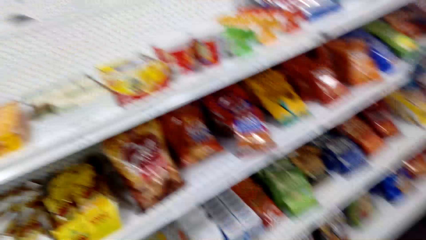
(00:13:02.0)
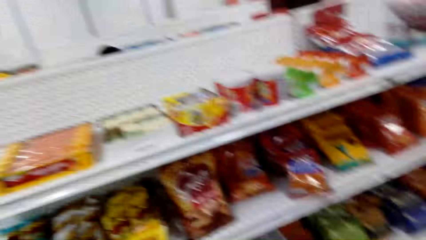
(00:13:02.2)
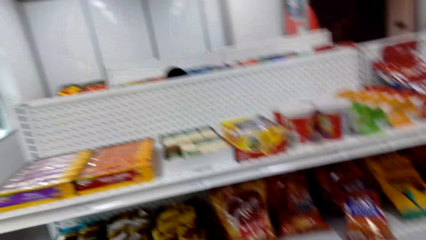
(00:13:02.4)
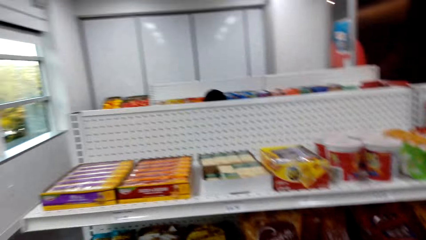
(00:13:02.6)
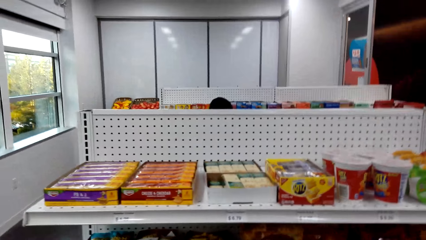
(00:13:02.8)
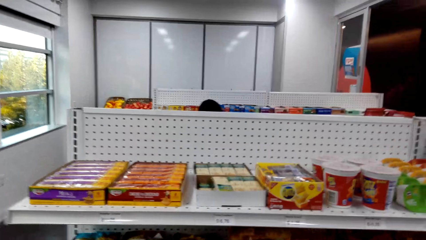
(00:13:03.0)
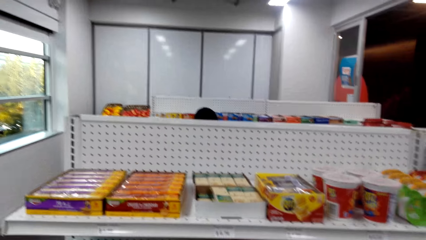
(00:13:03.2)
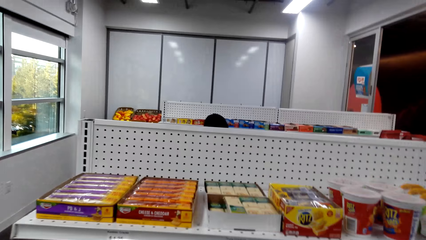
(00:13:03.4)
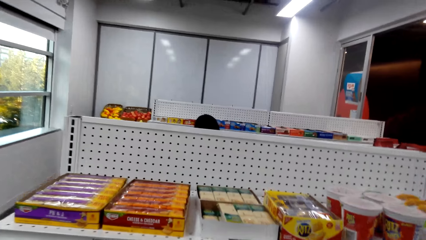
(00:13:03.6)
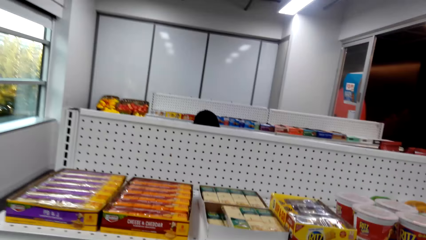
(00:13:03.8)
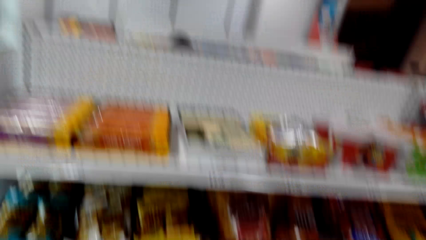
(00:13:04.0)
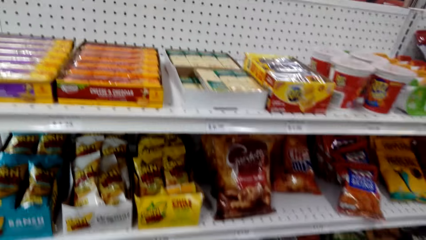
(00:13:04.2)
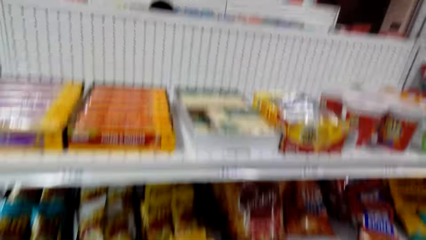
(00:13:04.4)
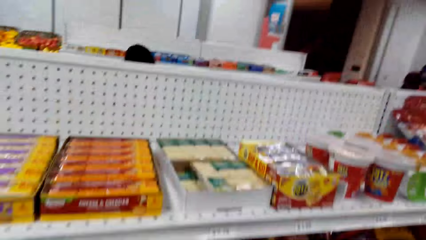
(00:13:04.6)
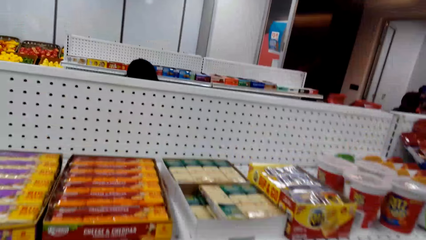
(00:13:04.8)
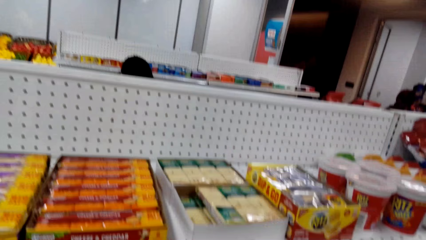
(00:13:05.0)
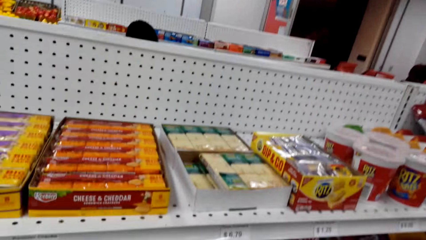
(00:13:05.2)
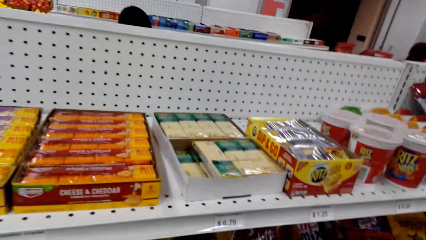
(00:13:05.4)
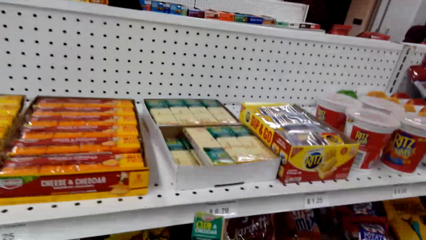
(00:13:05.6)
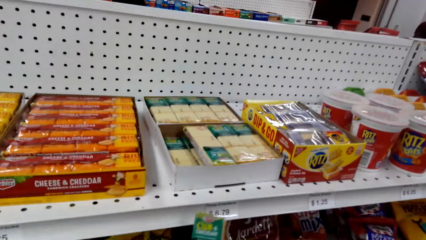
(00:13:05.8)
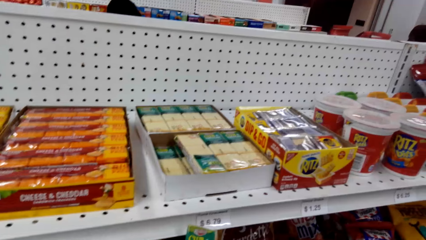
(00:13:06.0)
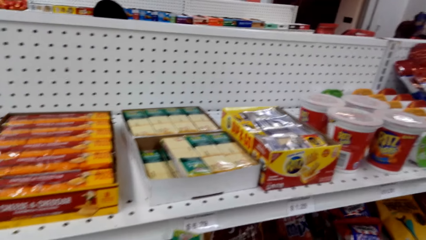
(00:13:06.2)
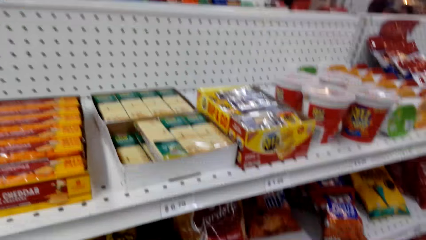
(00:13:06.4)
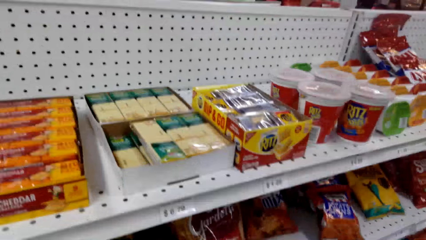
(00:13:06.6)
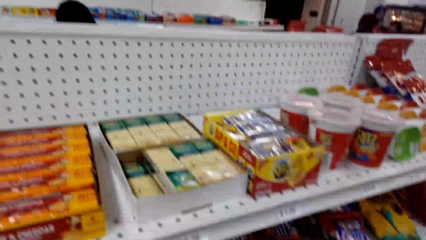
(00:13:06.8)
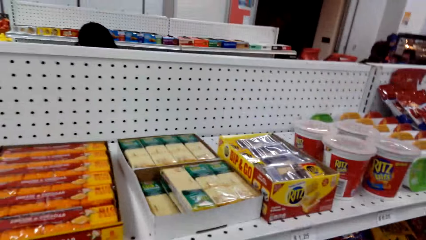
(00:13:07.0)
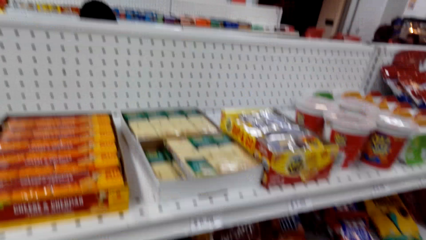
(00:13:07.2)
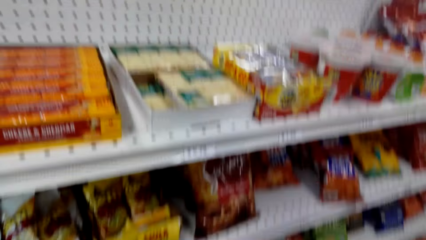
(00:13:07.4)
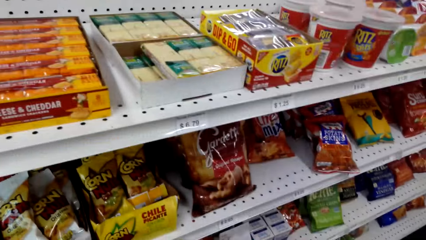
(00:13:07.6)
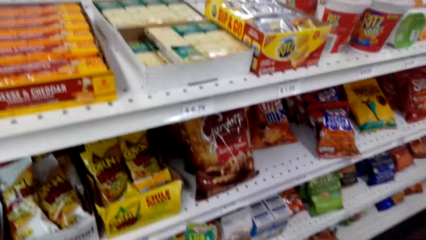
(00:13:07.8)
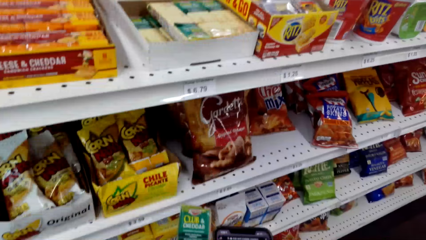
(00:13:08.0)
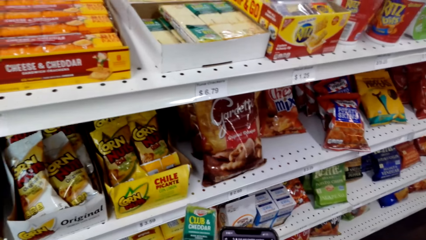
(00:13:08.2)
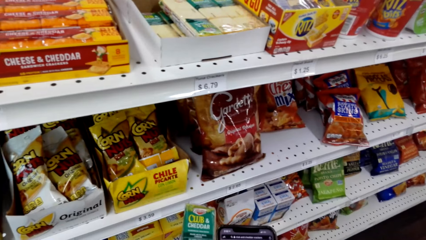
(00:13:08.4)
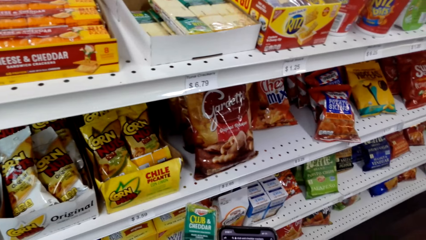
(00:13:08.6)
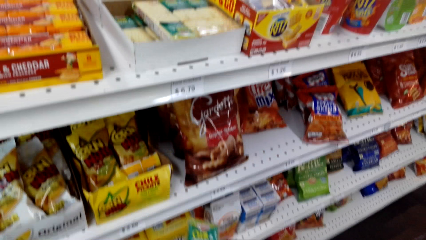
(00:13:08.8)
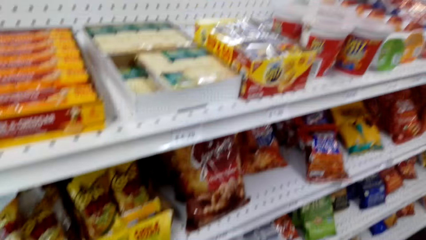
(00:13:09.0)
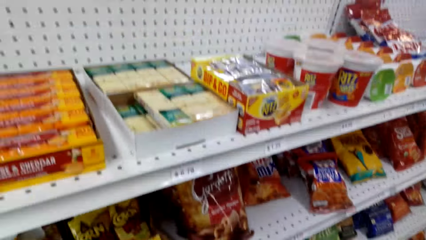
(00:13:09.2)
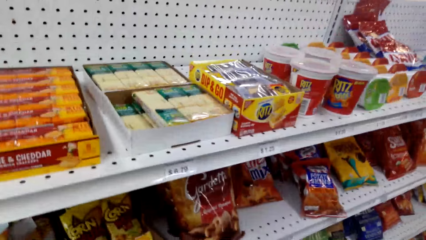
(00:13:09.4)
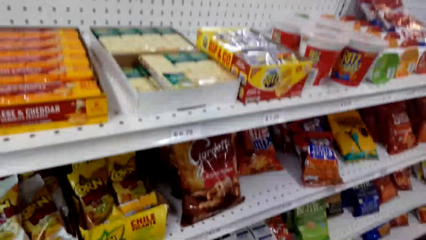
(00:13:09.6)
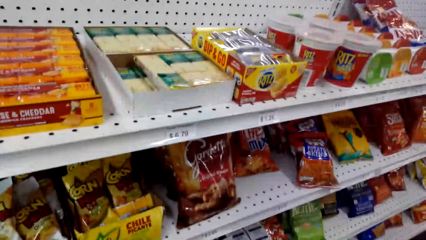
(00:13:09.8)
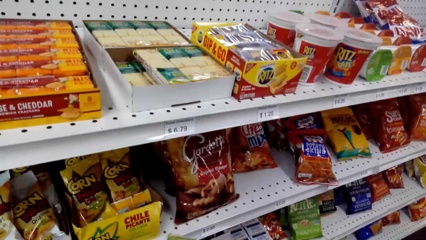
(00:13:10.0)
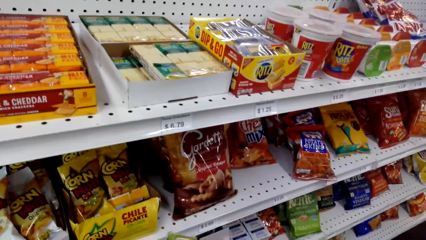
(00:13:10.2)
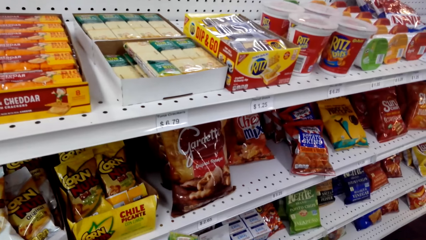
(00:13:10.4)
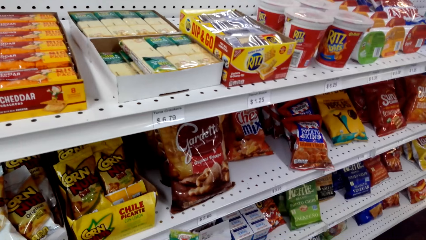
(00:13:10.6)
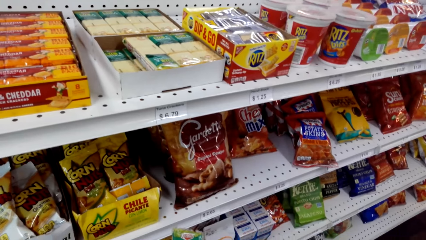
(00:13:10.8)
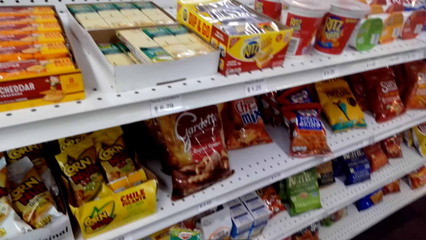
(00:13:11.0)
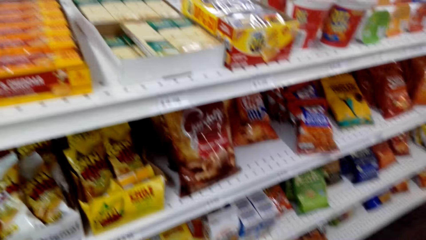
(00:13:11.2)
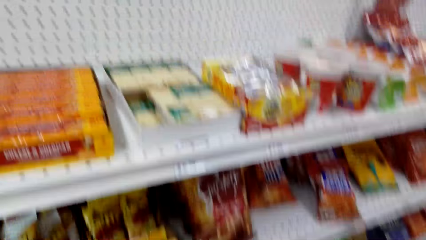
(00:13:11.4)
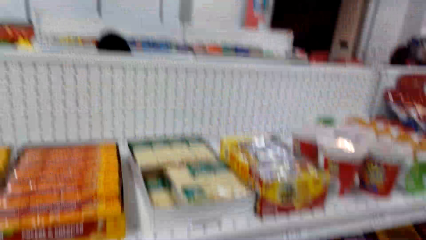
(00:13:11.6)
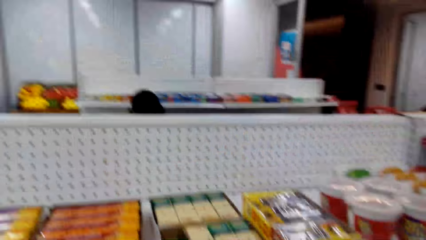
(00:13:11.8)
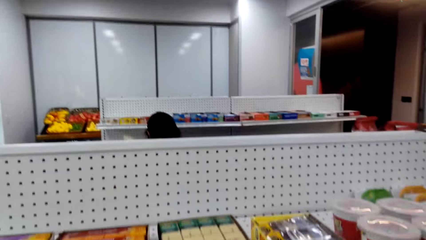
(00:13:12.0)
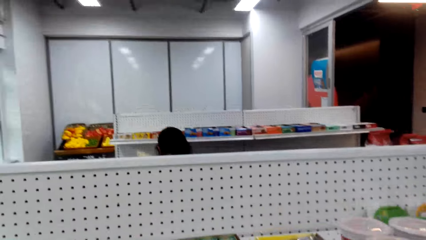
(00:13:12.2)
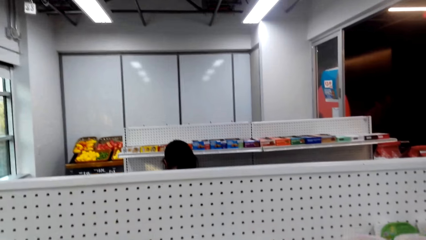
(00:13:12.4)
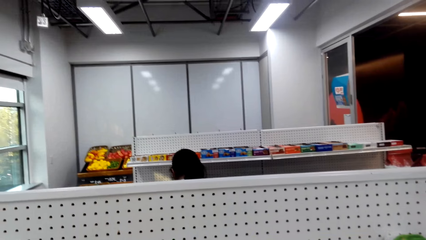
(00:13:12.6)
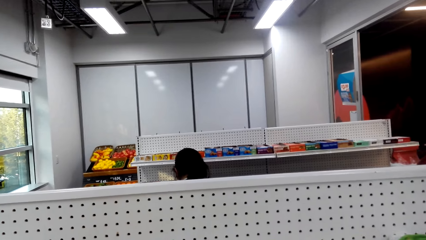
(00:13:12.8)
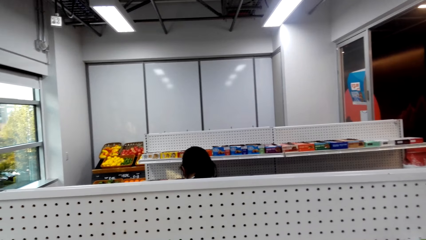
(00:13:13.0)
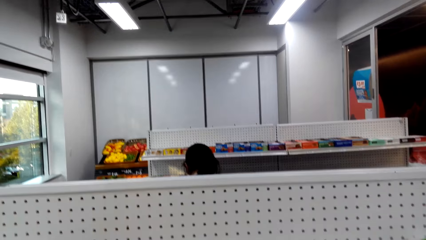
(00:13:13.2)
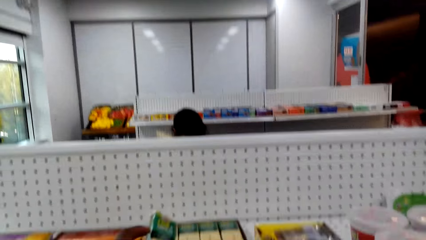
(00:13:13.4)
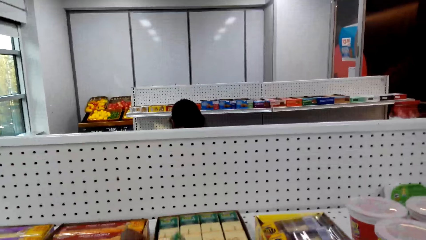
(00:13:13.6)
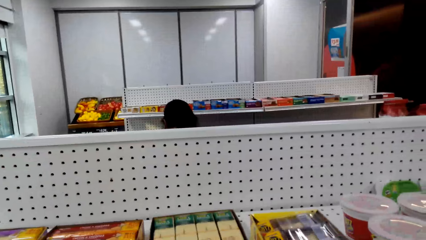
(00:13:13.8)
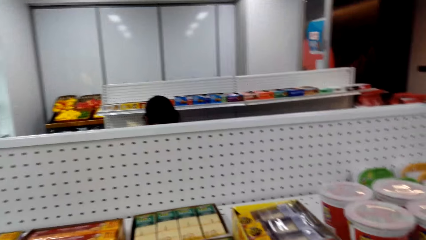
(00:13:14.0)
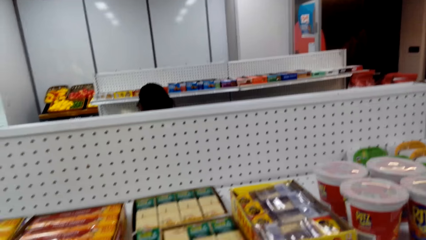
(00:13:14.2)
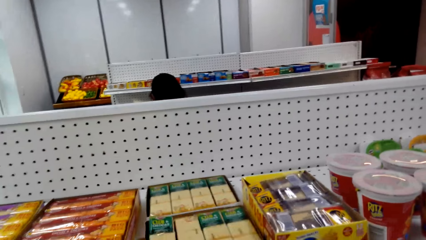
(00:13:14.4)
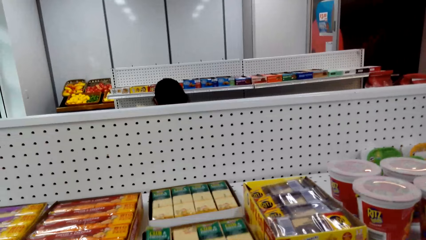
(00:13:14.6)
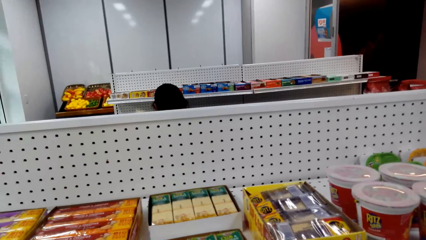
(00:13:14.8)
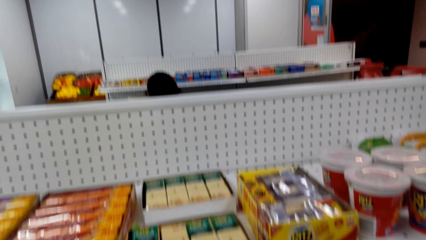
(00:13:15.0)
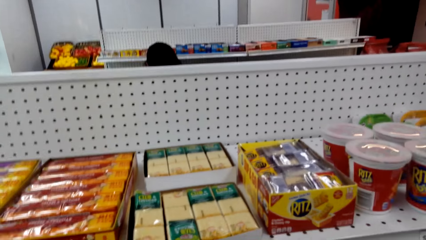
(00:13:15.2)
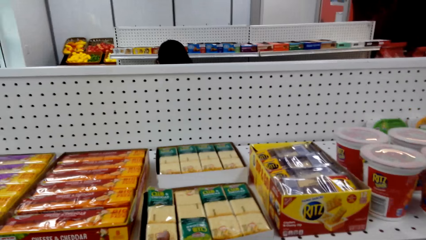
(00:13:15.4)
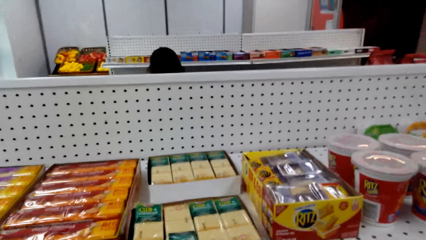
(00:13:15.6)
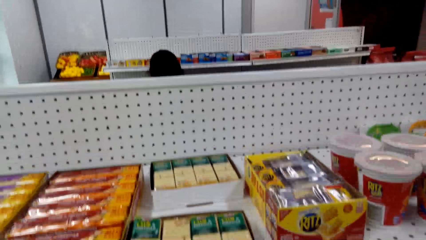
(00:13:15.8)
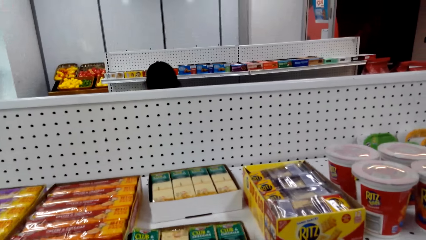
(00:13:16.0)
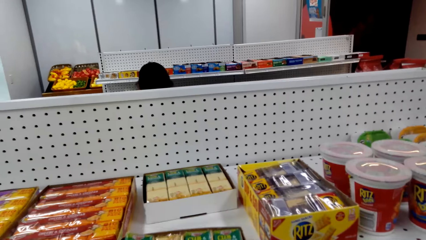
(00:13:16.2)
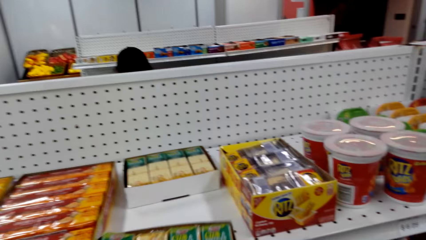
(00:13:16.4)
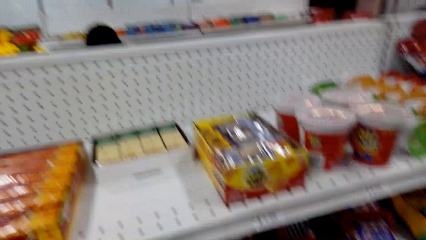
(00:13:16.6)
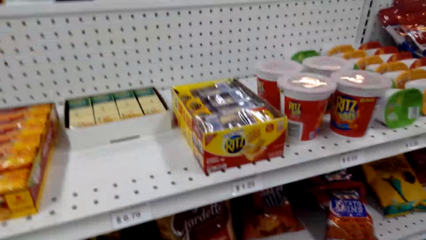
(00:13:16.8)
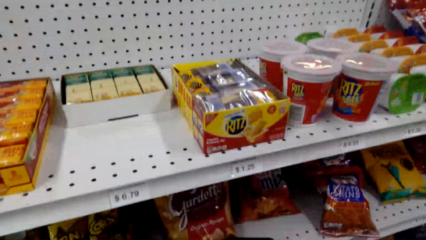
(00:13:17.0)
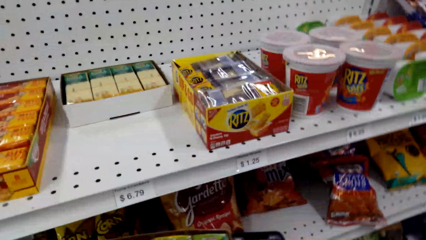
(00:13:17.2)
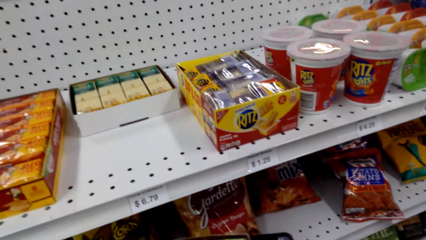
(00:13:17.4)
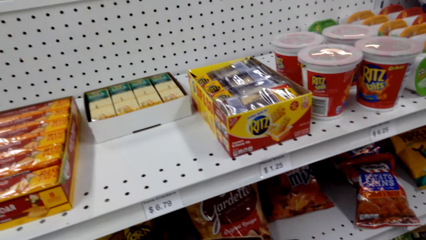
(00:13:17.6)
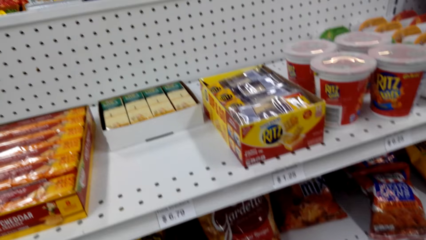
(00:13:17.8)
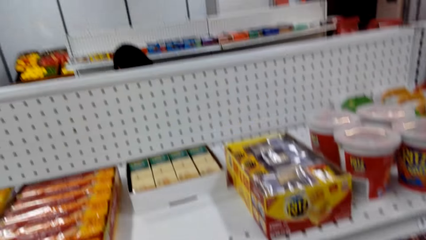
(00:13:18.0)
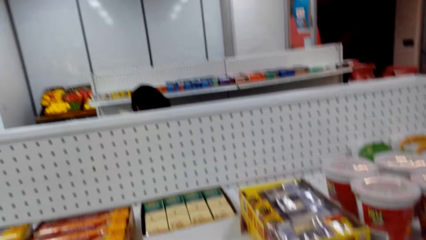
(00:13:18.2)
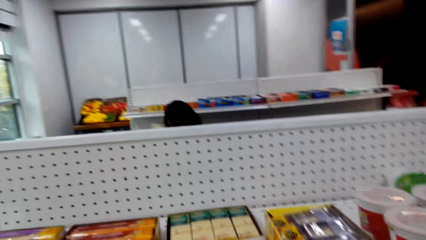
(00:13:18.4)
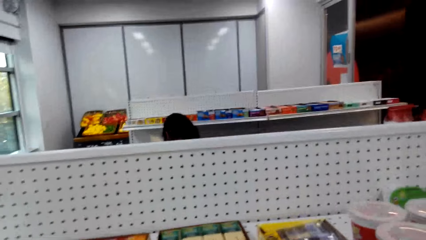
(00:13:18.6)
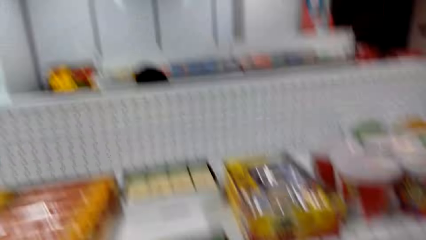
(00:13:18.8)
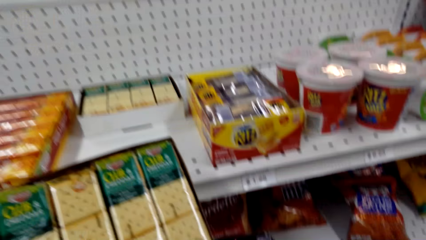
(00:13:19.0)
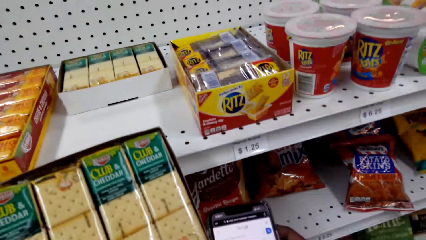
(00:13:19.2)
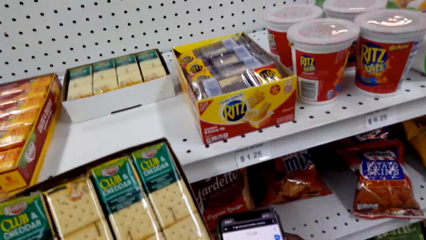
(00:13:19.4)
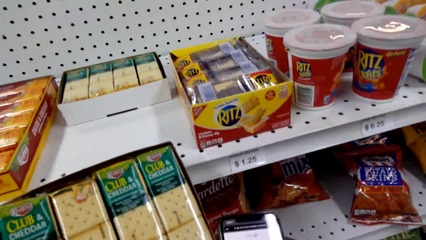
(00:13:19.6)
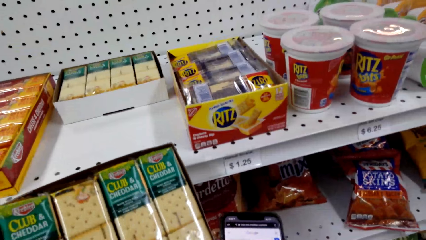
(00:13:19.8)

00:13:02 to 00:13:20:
The camera wearer scrolls the phone. They look at the items on the shelf. They look around. They do something. They look around. They do something. They pick up something. They move a carton of something. They look around.
